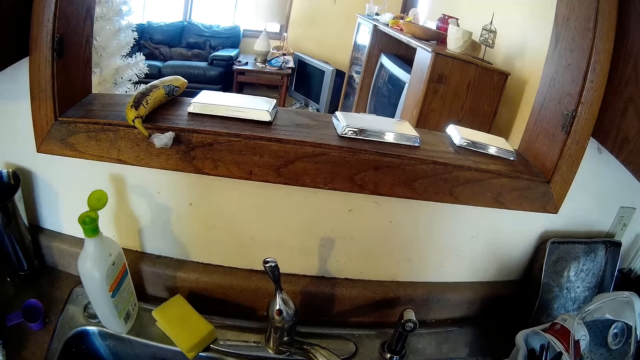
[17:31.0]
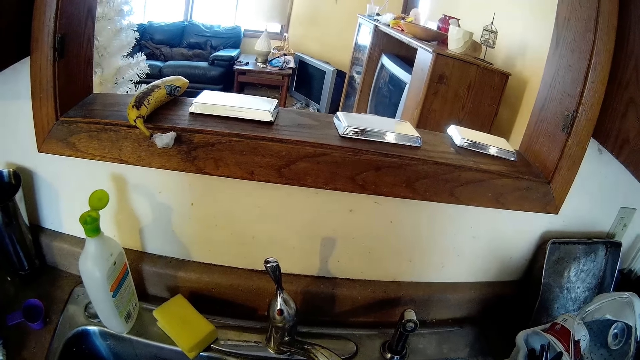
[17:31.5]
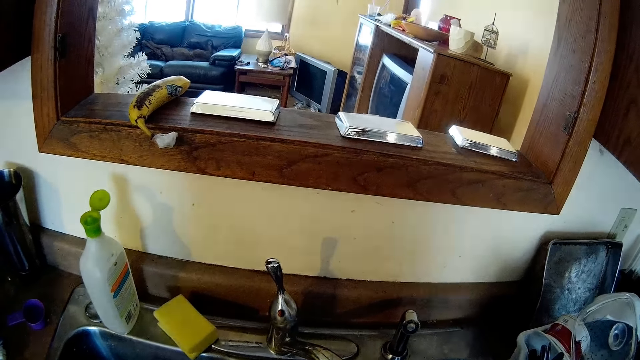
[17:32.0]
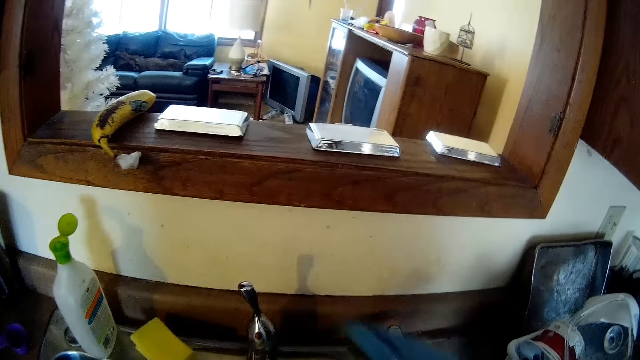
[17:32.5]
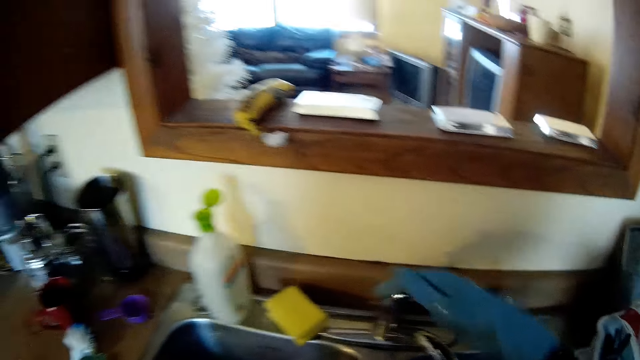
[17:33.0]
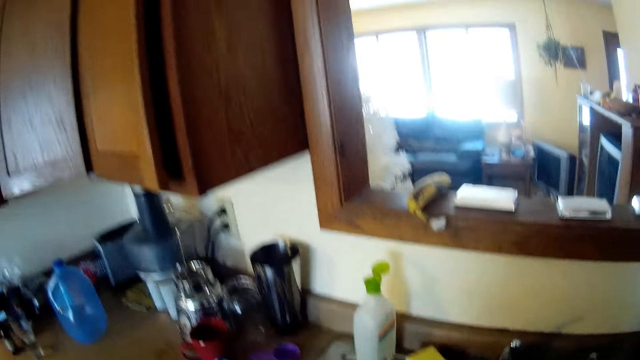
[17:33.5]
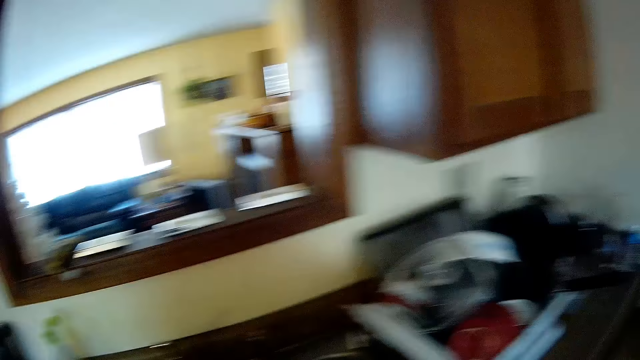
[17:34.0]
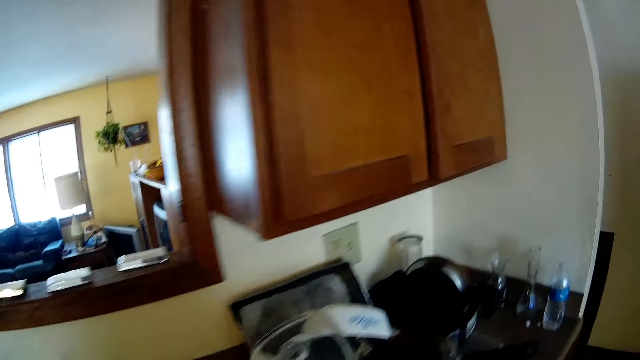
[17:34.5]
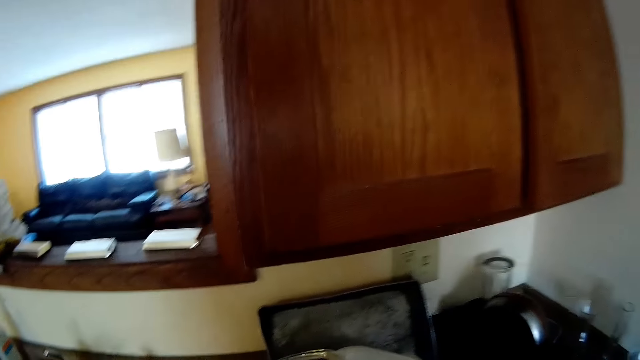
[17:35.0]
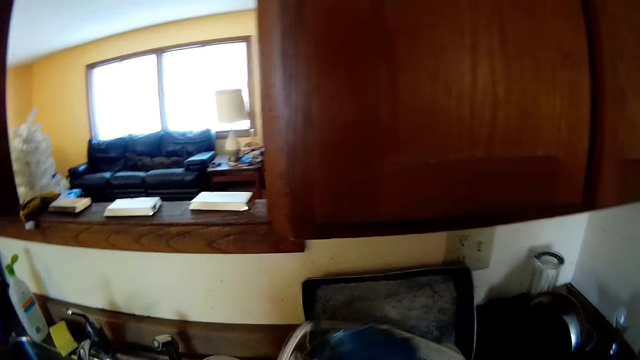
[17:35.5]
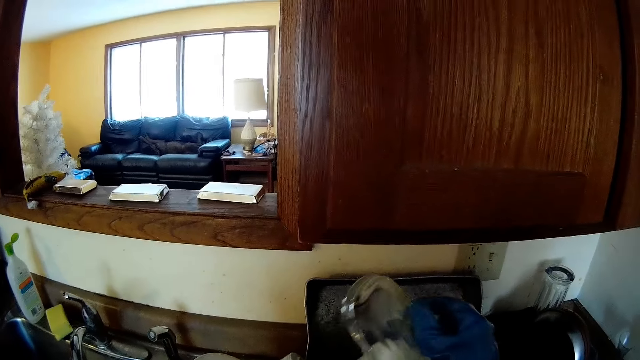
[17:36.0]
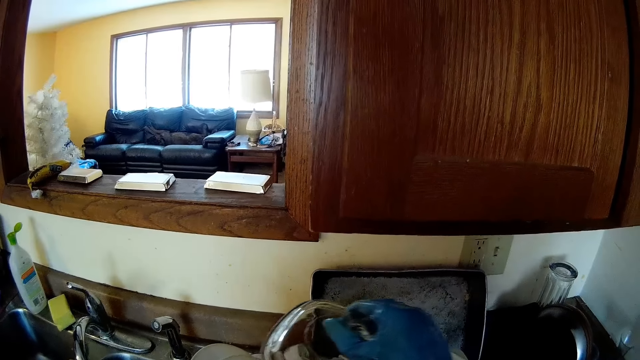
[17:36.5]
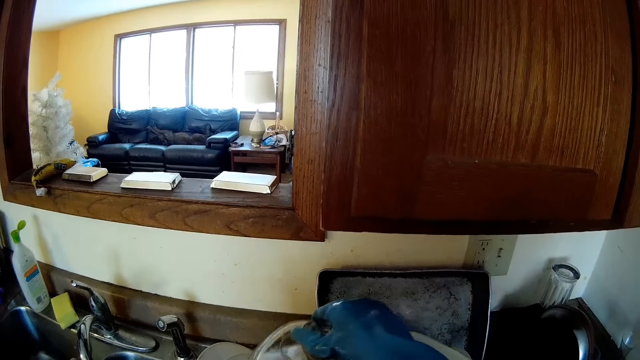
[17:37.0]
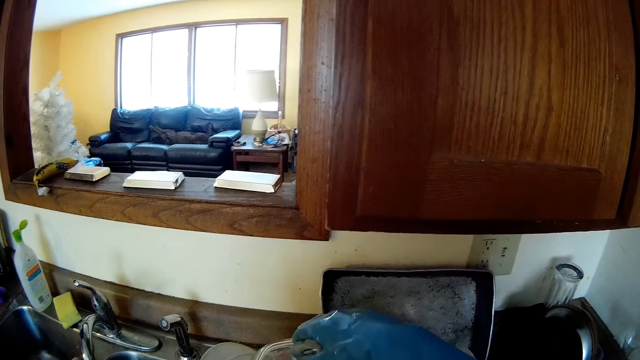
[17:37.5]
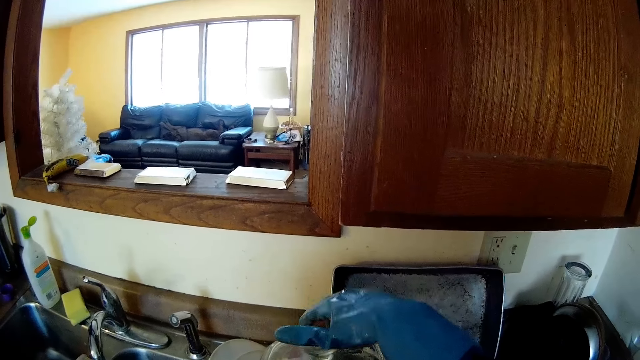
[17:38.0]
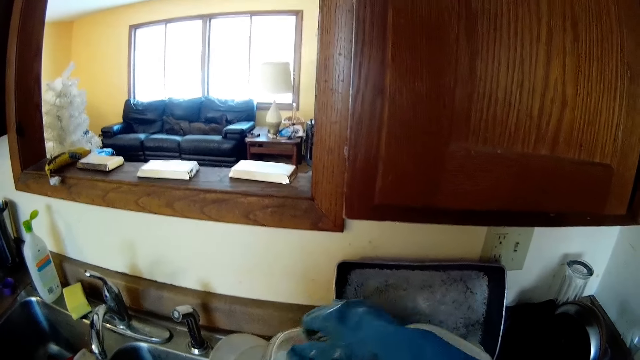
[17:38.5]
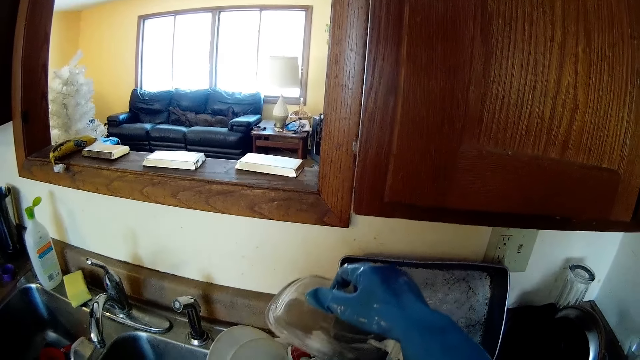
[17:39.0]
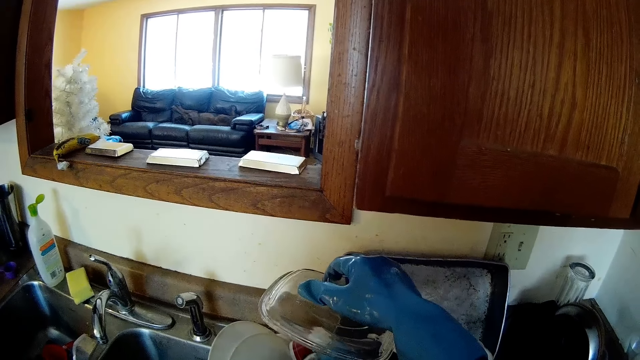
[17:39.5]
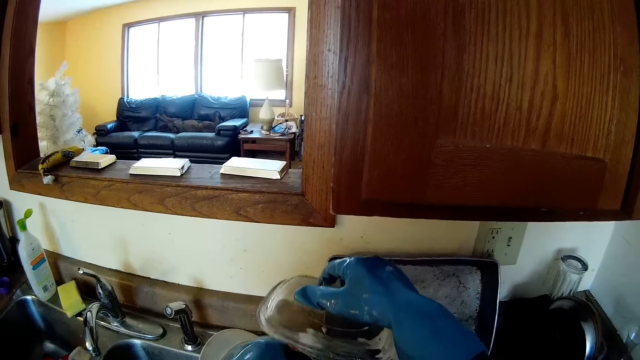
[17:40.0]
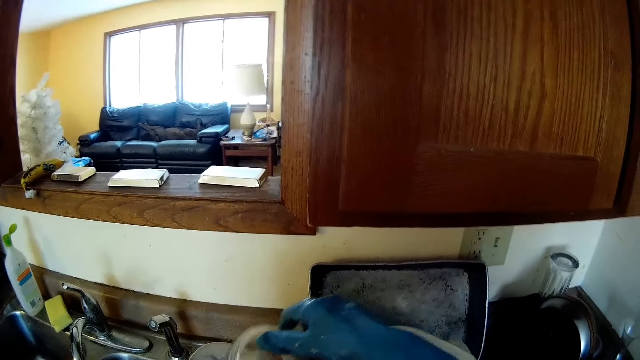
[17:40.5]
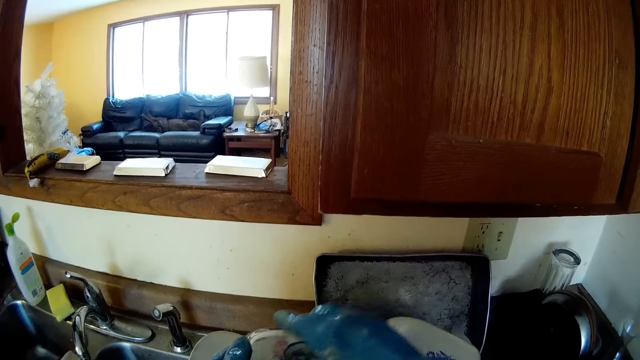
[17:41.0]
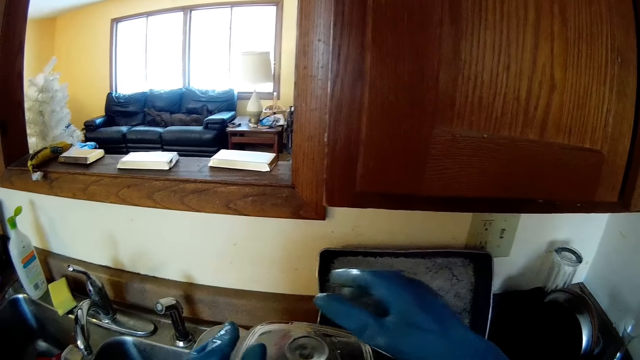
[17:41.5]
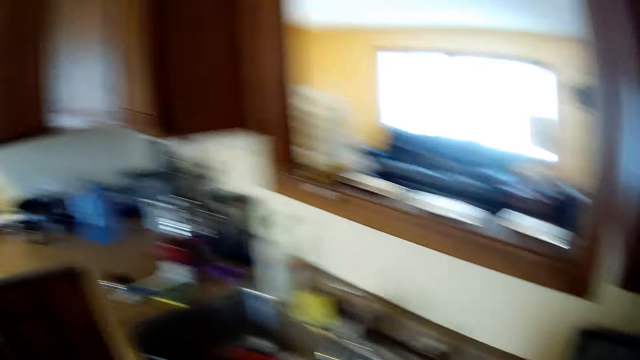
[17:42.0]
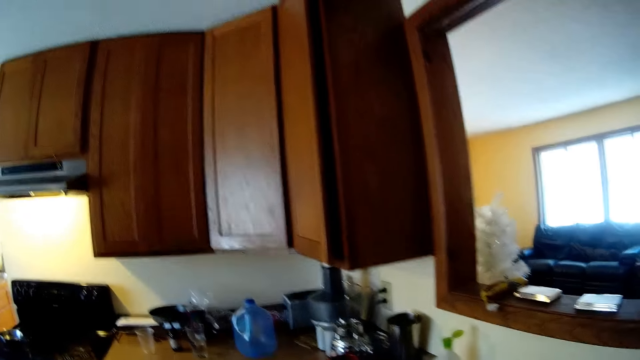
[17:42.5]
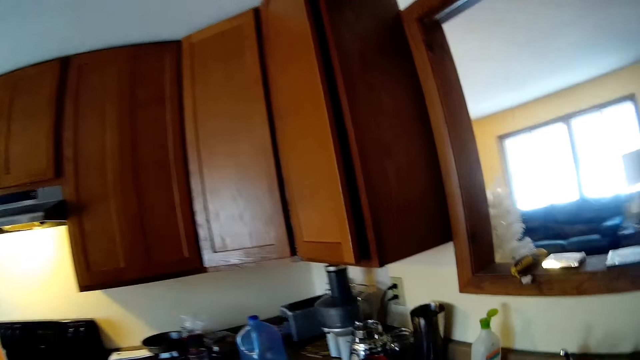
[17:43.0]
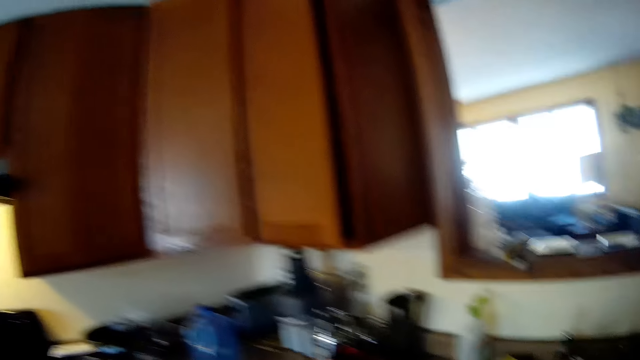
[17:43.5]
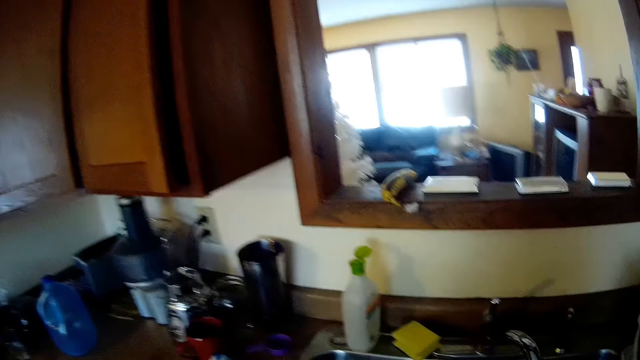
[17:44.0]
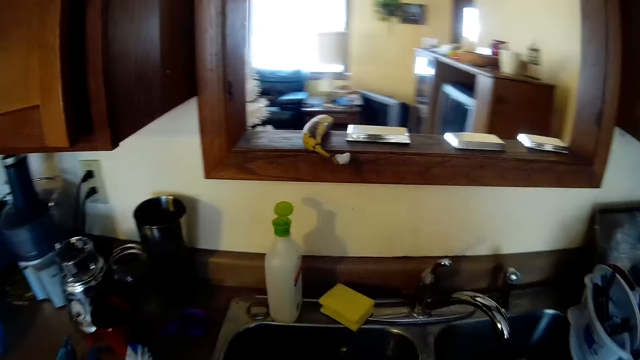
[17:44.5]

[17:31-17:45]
The camera wearer puts off the tap with her right hand. She opens the tap. She handles the utensils. She picks the glass cover from a processor. She places the glass cover on the processor. She places her right hand on the processor. She removes both hands from the processor.

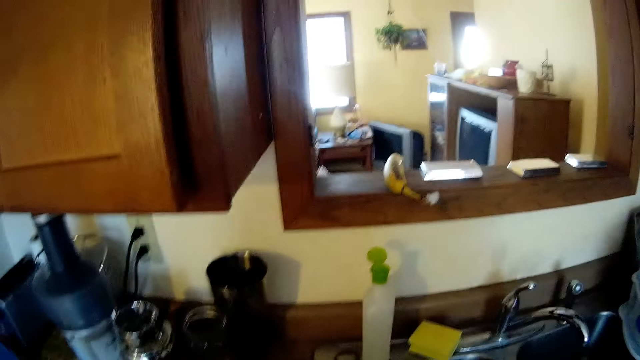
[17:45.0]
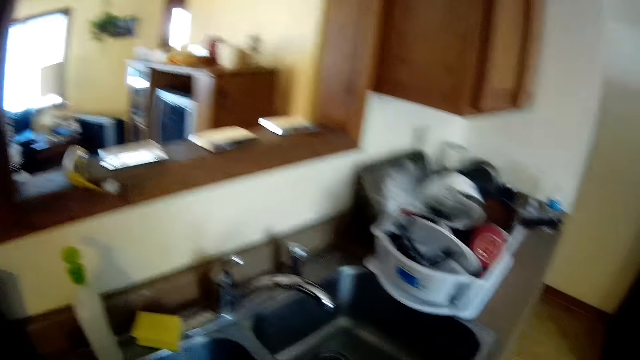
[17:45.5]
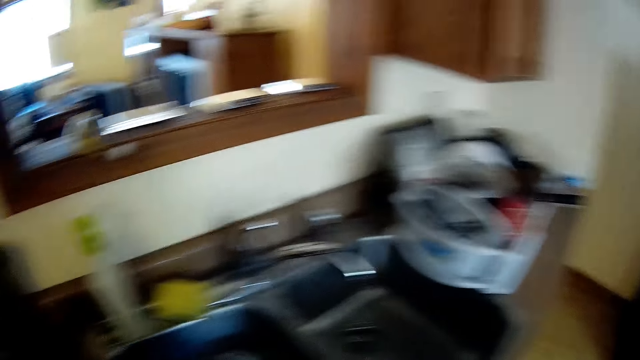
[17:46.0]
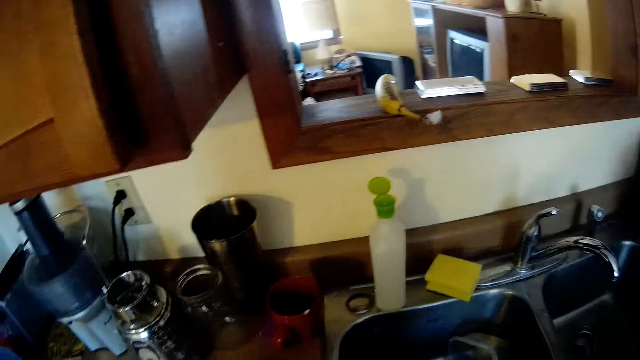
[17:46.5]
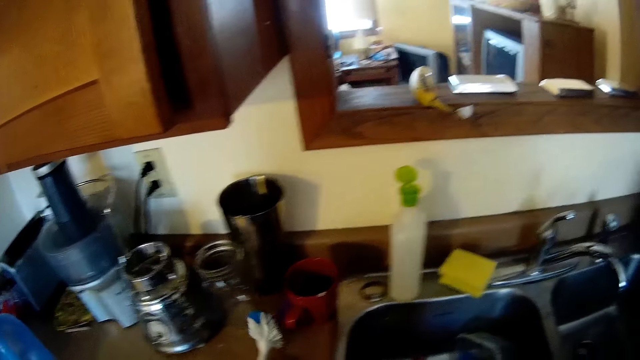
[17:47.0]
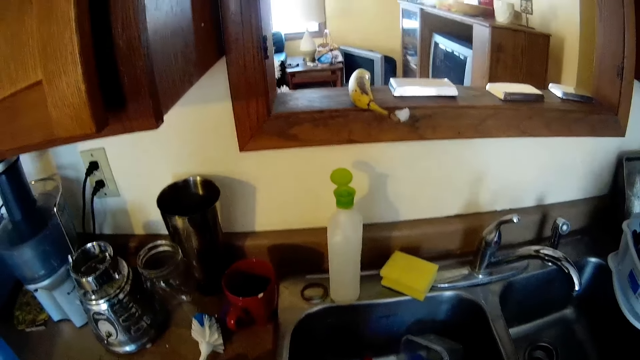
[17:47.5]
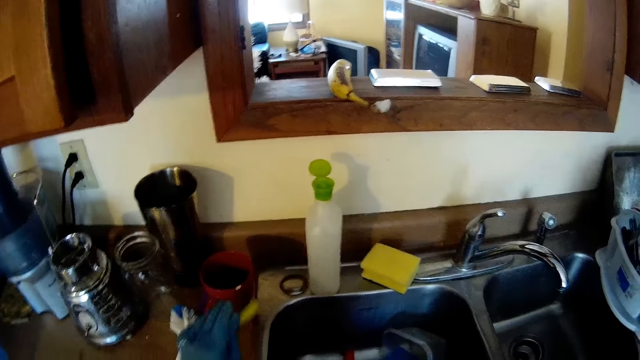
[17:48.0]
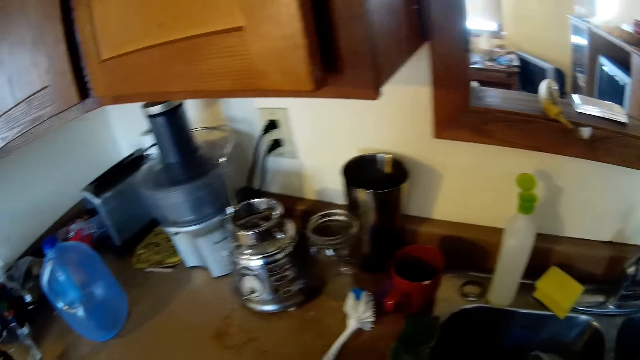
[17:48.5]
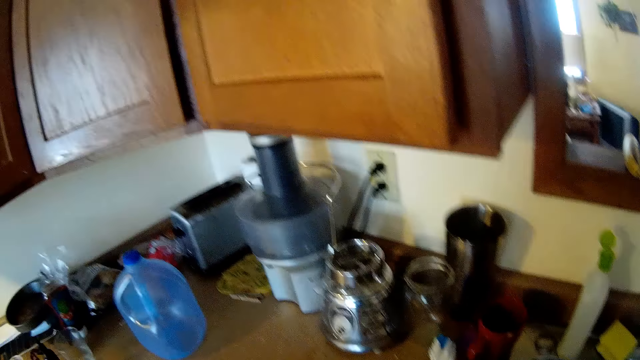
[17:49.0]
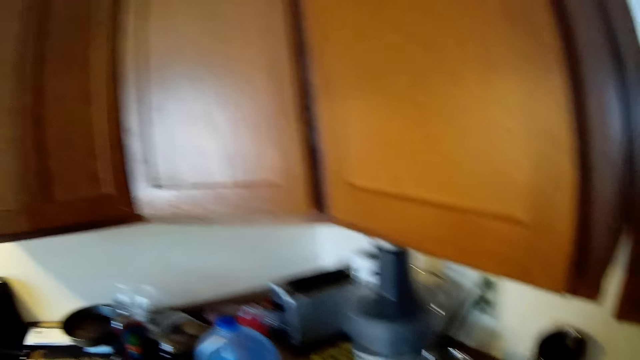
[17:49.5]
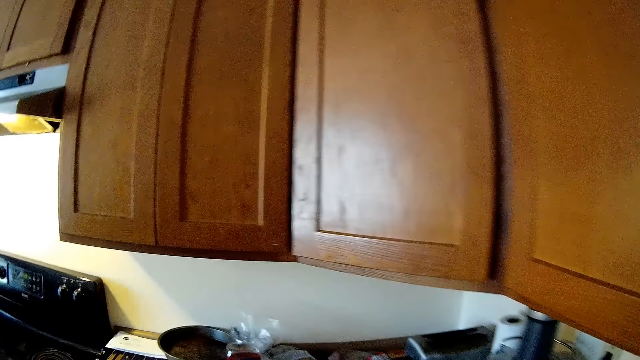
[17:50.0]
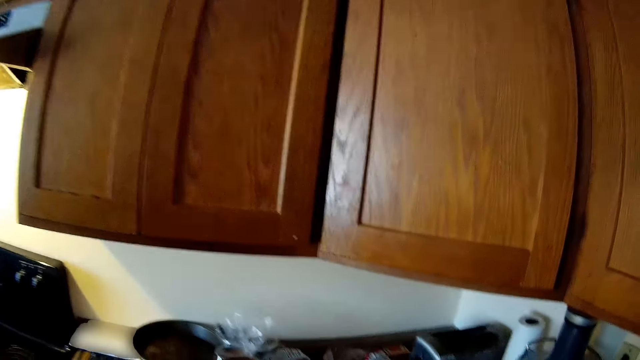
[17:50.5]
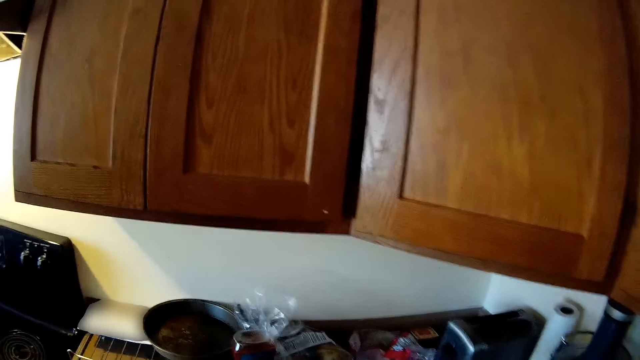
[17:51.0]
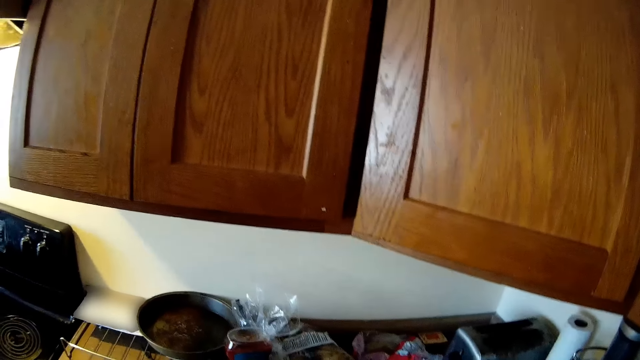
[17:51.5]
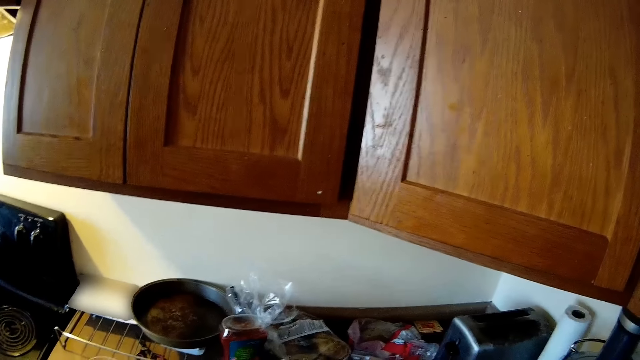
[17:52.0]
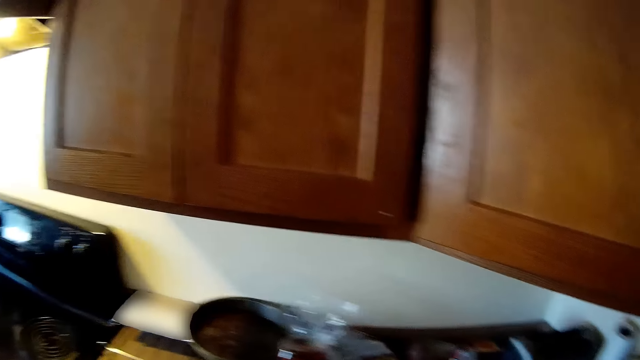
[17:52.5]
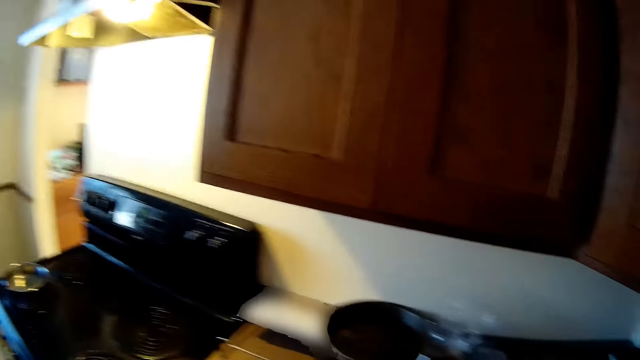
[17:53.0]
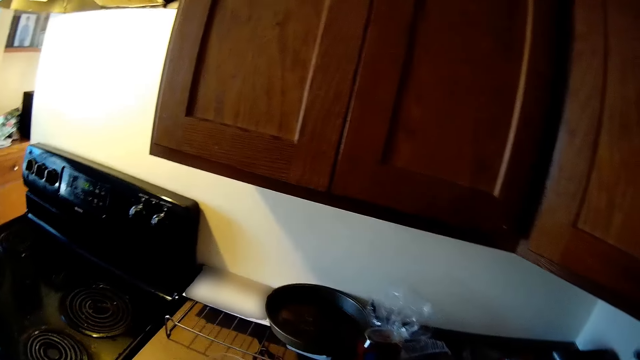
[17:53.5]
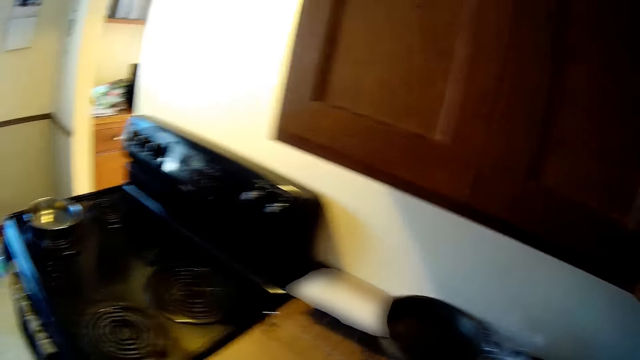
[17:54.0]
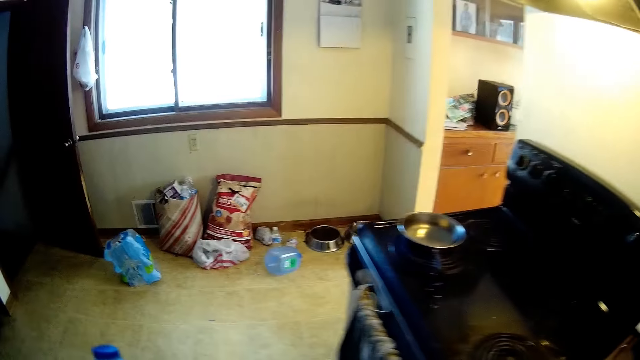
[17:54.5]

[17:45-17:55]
The camera wearer drops a brush on a table with her left hand. She drops a spoon on the table with her left hand.
